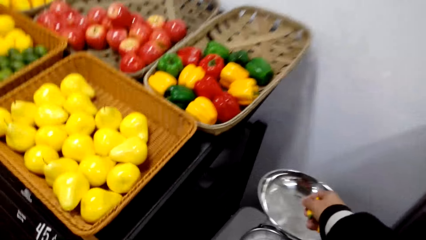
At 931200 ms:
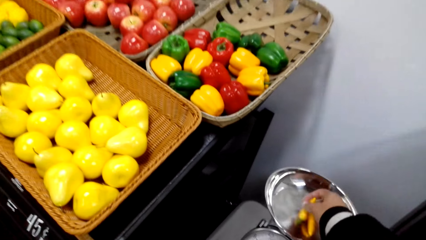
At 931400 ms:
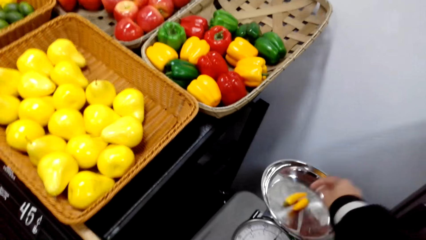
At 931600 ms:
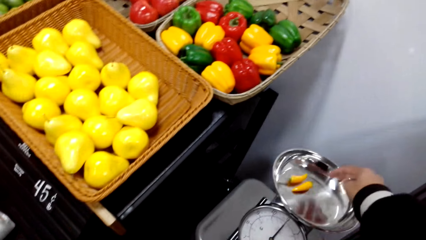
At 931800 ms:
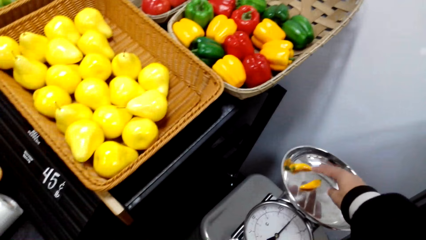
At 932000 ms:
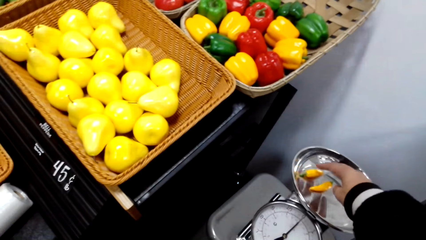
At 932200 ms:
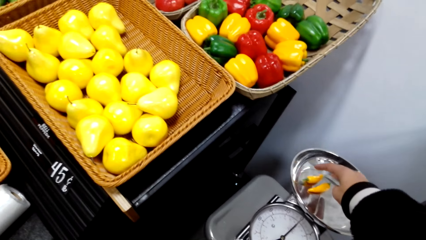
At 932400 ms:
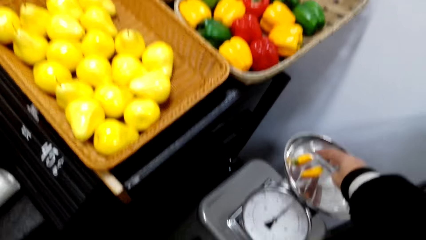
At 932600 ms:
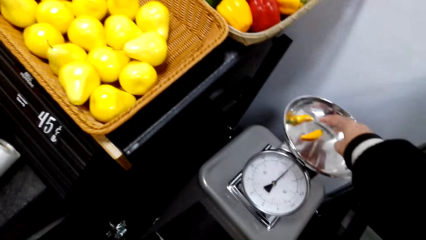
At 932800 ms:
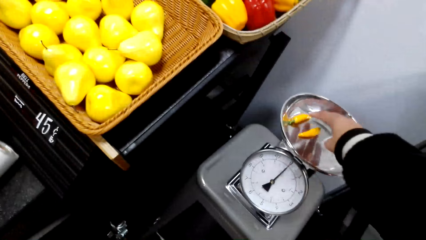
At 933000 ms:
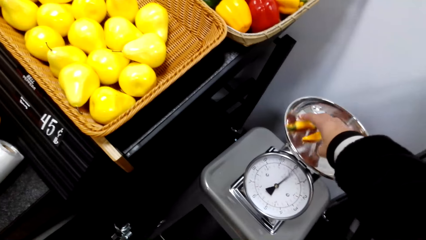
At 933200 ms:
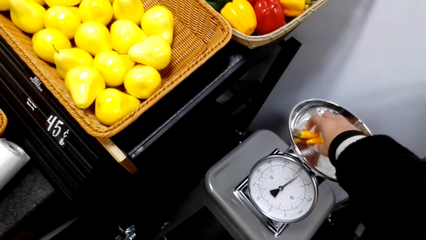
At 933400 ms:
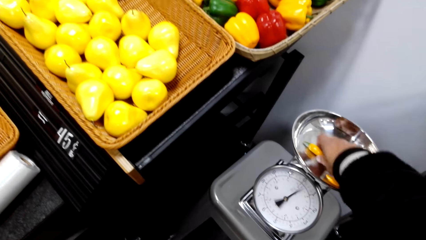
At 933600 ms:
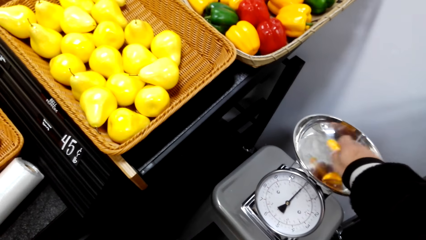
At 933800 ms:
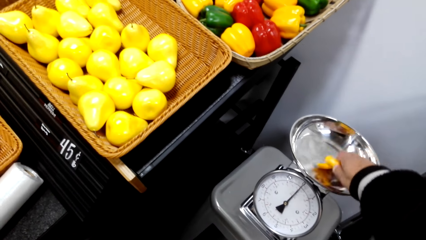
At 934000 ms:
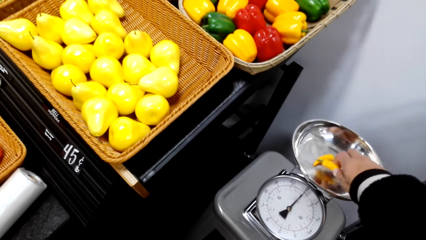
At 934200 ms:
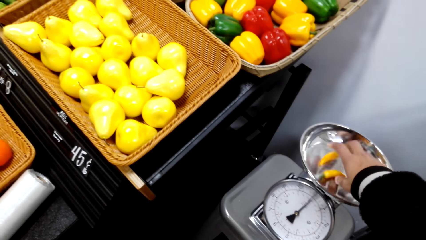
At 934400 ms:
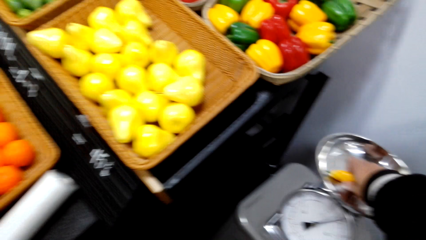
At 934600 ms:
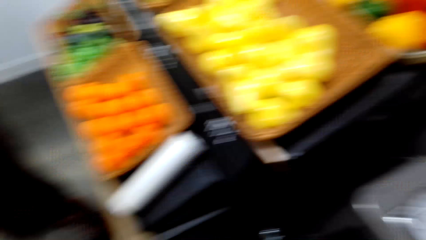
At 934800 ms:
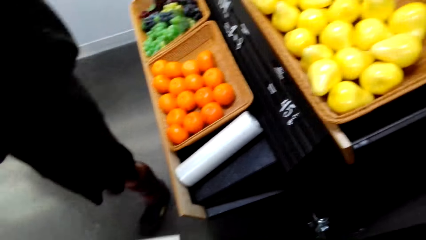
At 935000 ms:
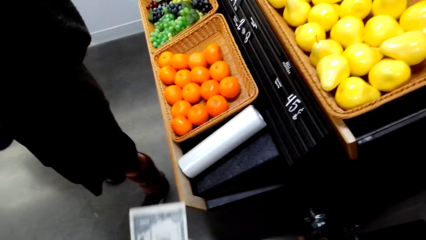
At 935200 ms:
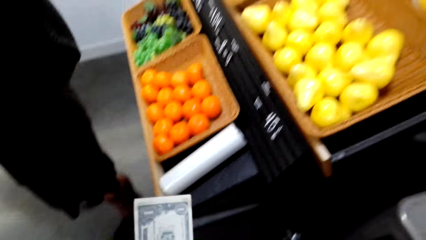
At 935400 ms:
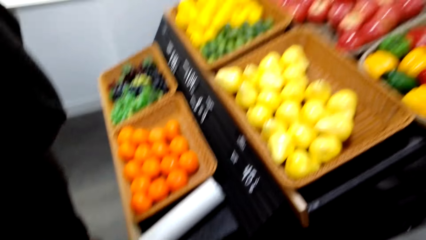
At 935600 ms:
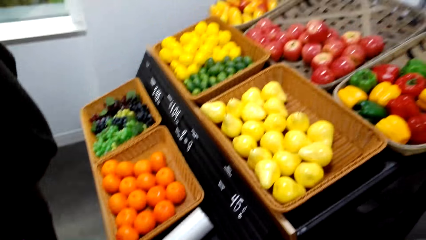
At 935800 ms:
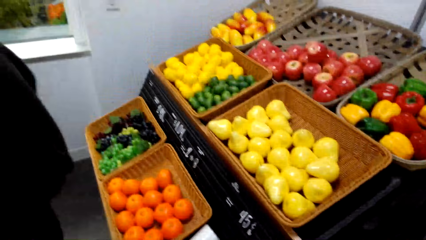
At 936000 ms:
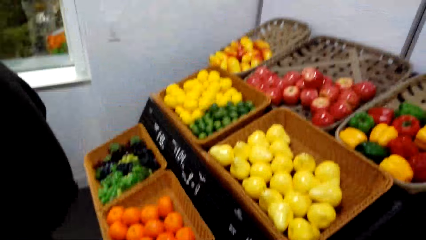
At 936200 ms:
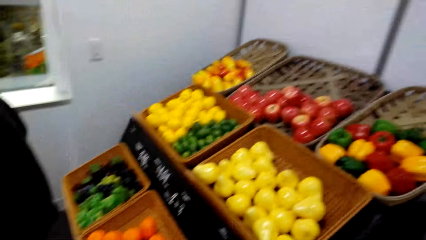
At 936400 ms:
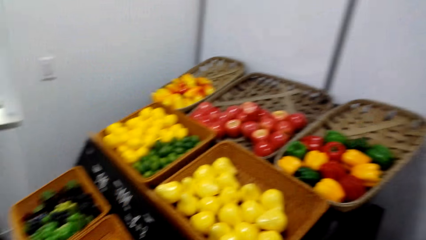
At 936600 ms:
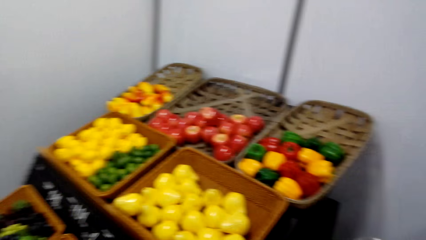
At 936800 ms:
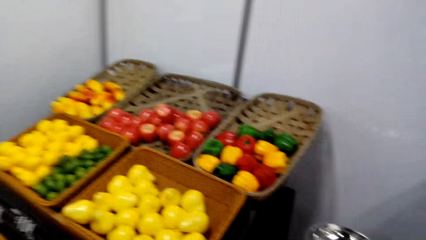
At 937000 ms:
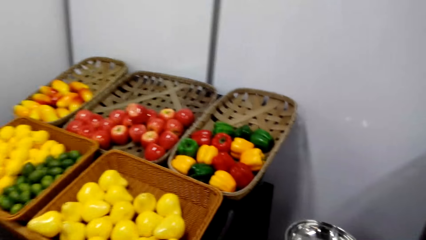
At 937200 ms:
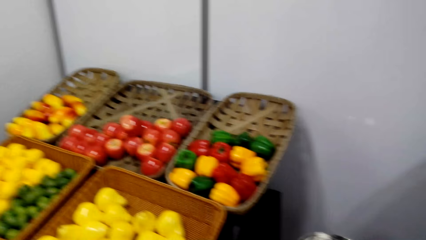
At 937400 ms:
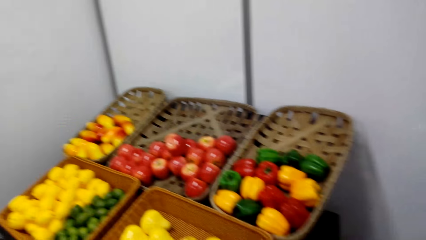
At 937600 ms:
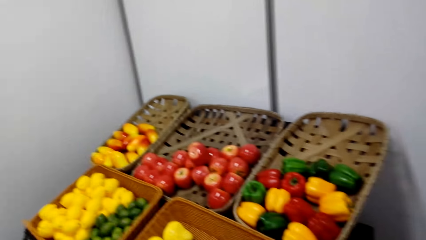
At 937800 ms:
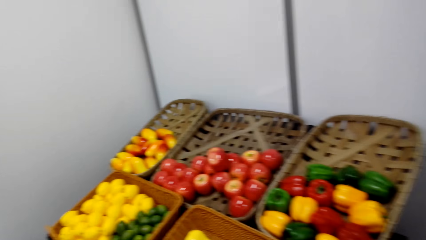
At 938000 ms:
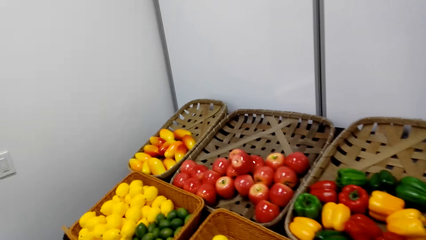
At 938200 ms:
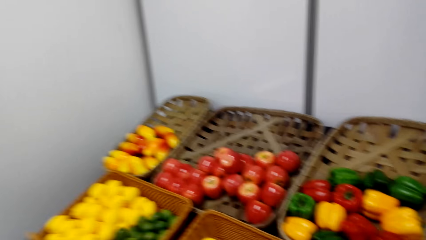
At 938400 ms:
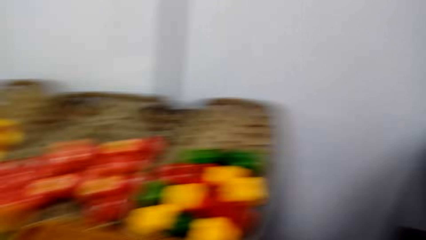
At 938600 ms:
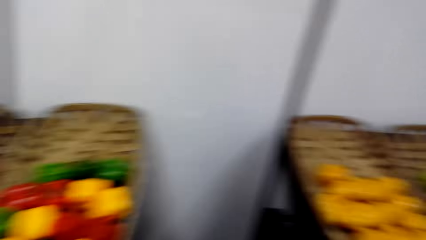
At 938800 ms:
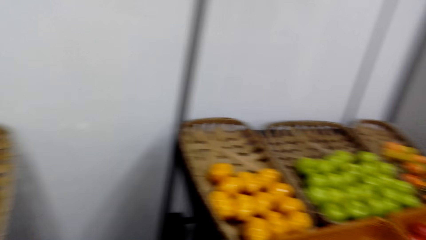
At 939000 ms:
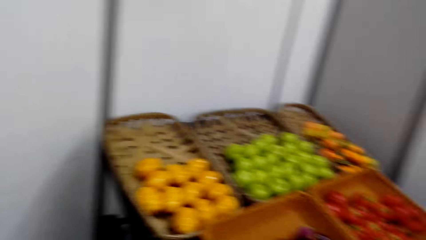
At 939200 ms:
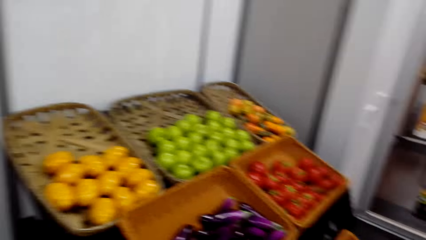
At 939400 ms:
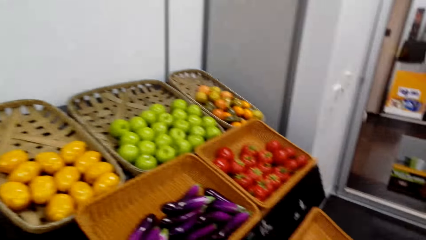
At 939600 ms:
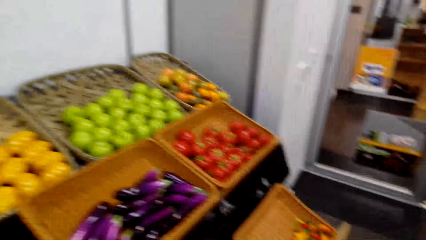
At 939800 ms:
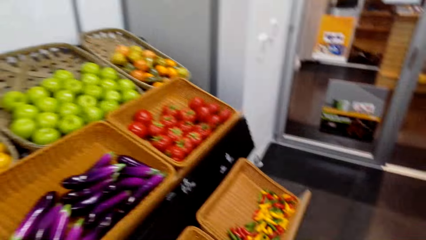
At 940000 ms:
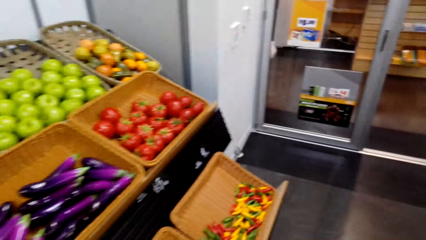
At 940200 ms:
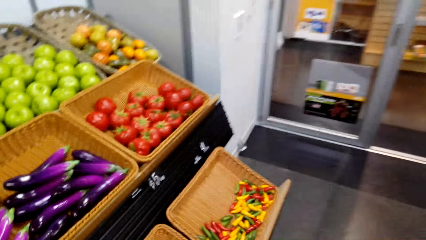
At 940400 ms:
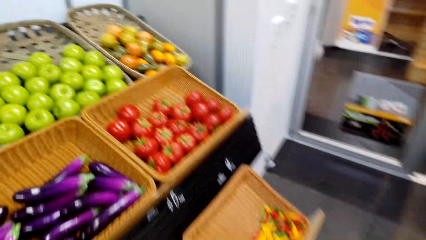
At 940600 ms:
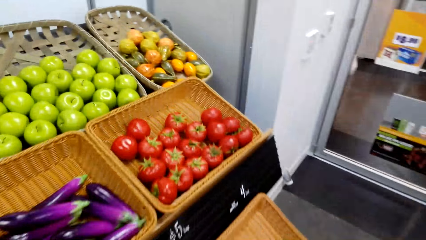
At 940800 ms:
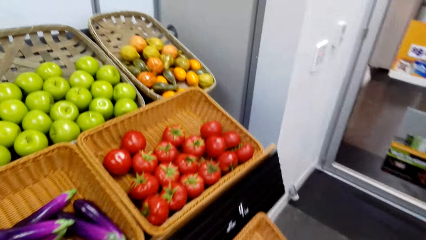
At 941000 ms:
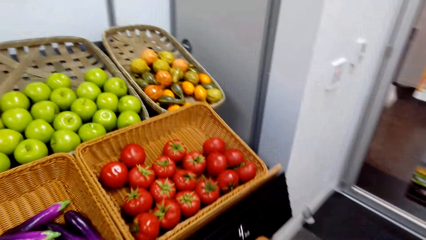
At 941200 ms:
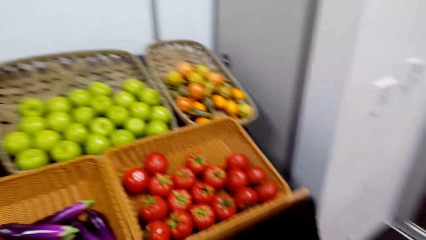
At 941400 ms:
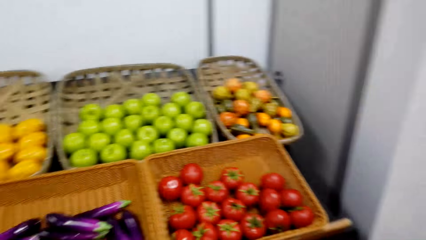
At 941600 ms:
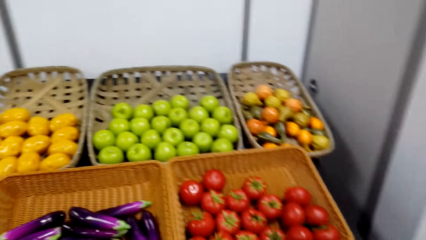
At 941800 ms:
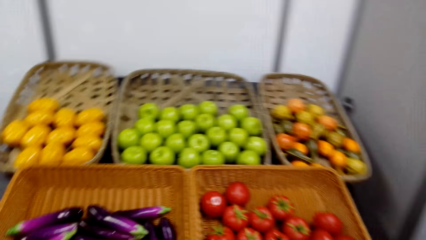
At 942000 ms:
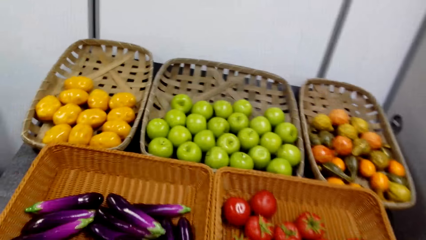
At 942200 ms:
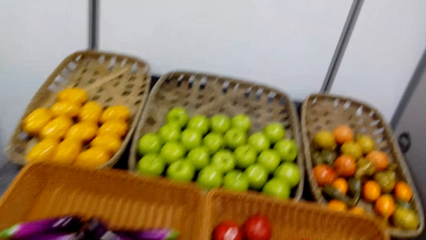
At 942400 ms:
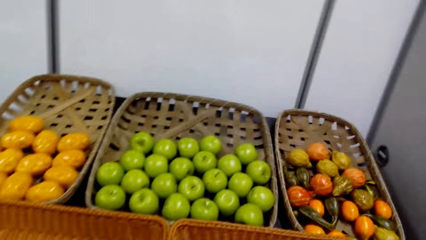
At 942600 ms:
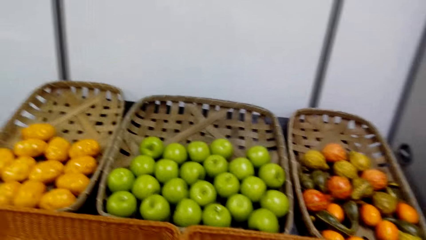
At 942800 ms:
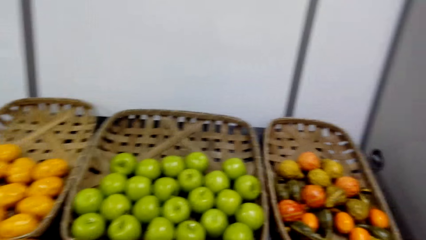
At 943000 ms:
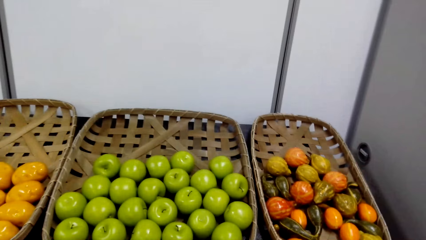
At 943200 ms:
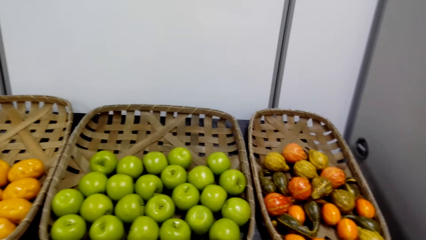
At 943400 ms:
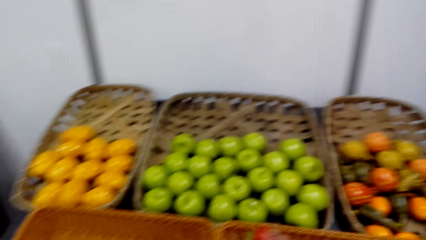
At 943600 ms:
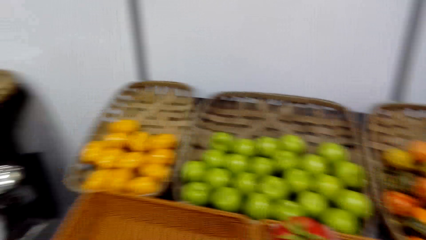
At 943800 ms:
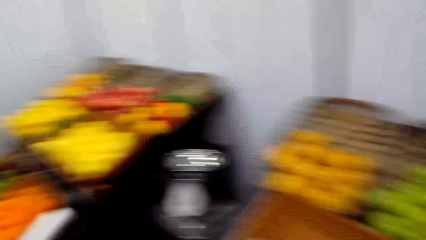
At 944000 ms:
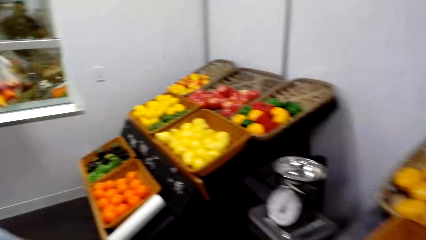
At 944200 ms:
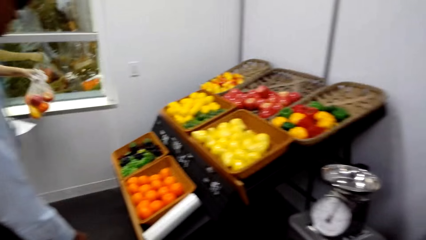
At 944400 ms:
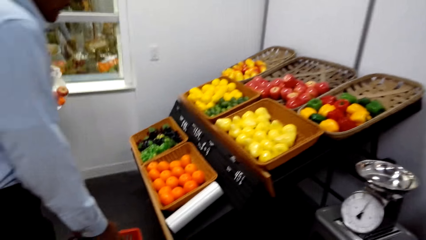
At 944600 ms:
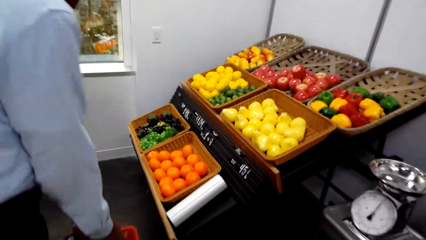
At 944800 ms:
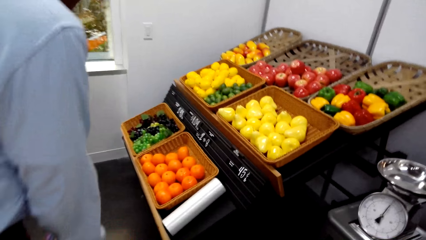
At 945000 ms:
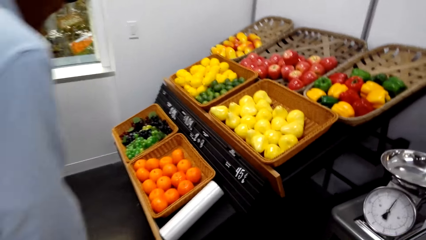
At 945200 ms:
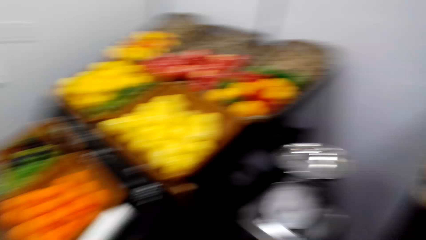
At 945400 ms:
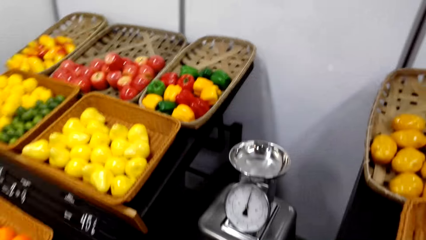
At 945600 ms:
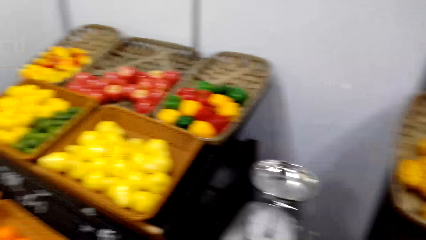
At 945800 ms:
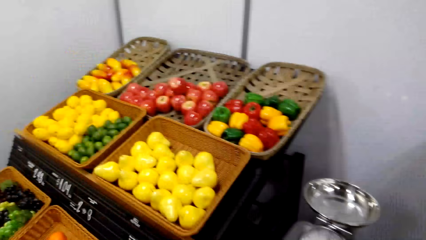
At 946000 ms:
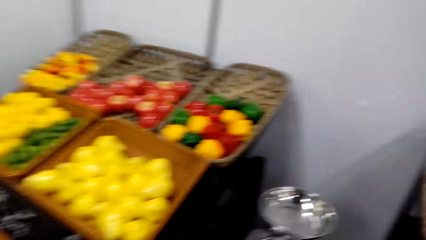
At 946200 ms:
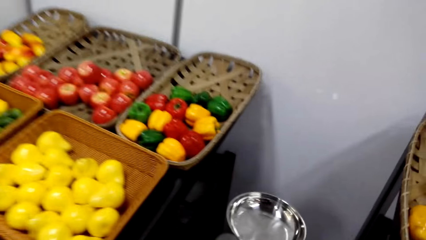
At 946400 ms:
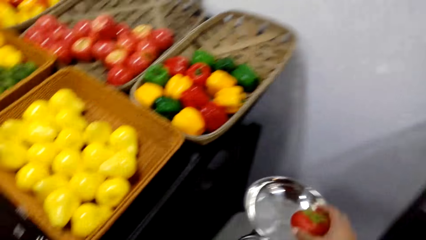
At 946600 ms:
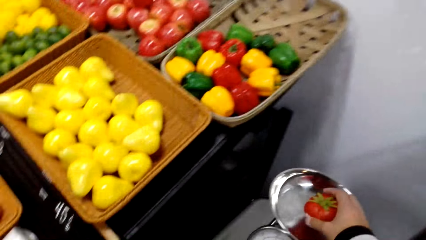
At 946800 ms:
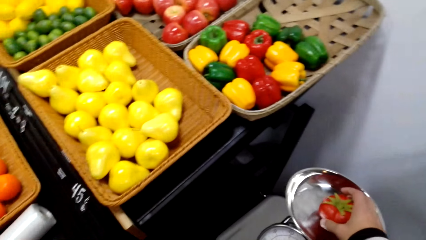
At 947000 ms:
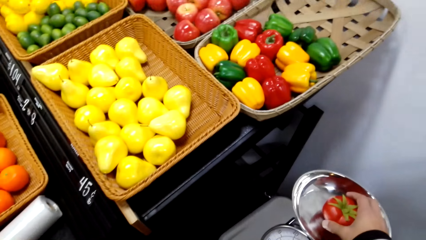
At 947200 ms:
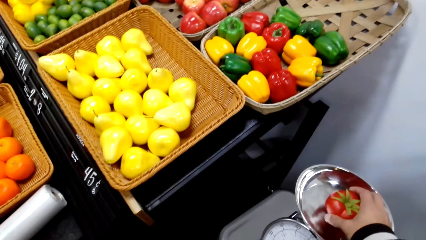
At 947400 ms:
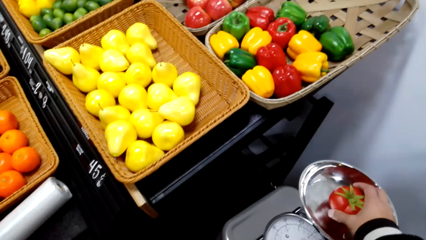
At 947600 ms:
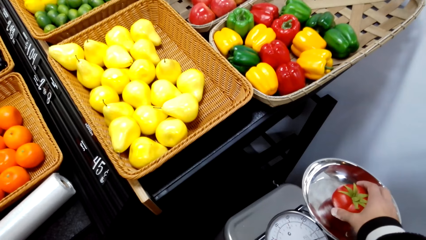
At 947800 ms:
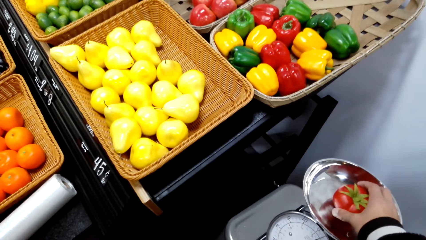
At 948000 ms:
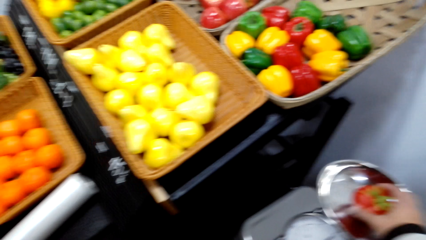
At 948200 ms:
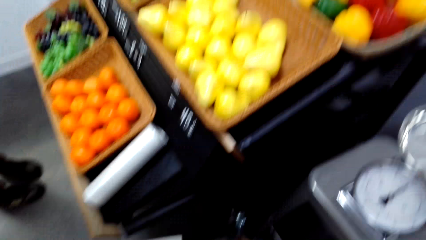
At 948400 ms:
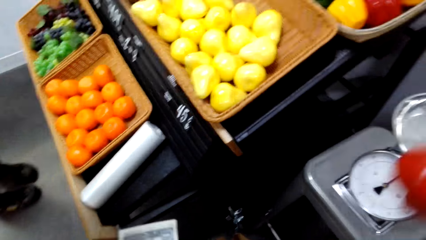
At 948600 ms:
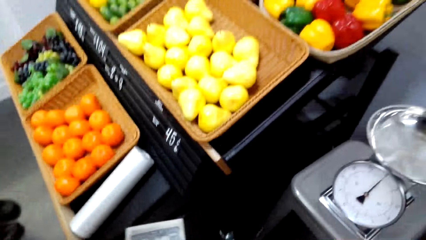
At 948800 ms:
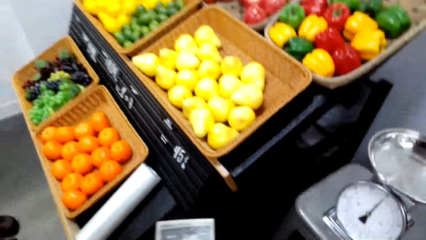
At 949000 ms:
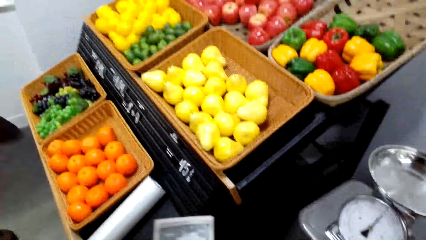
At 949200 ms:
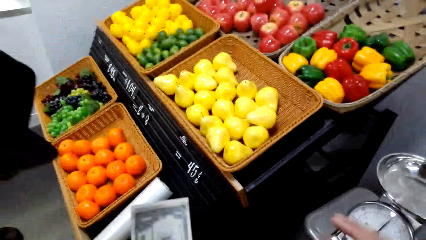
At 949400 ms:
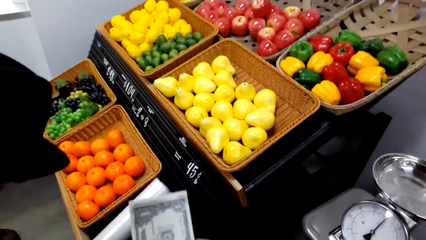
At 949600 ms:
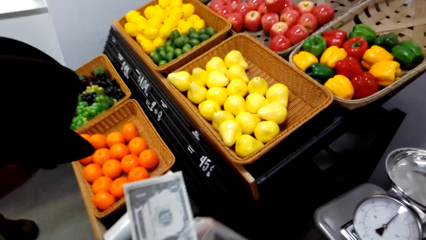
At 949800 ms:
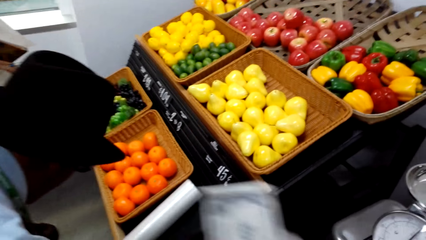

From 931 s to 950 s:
The camera wearer puts the pepper on the weigh scale. They take the pepper. They look around. They put the fruit on the weigh scale.
